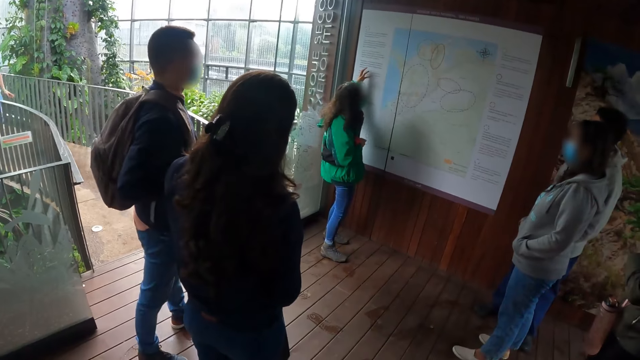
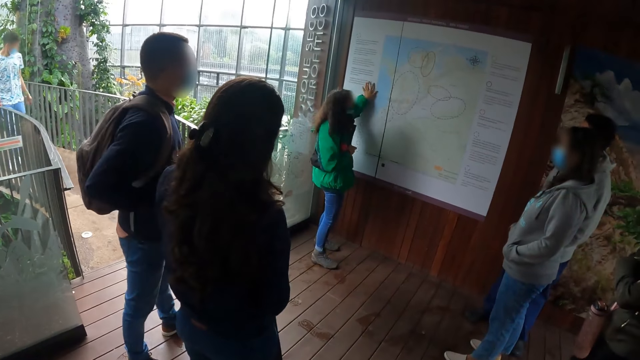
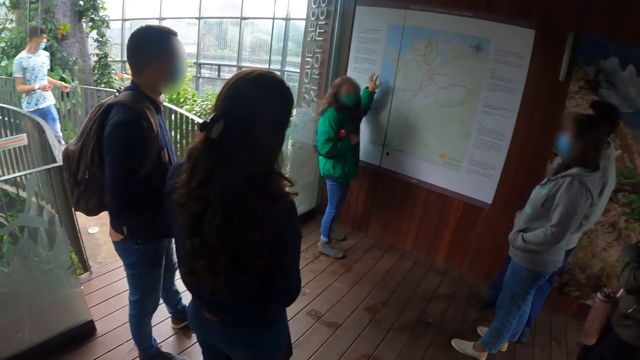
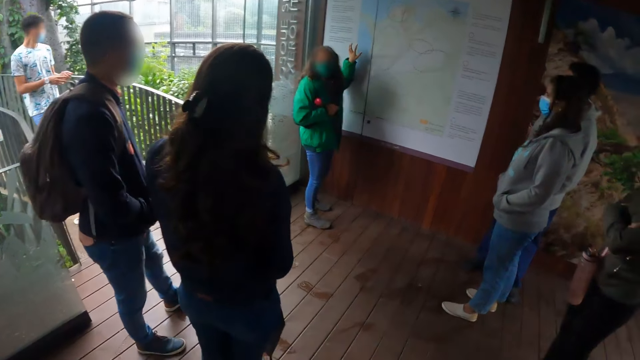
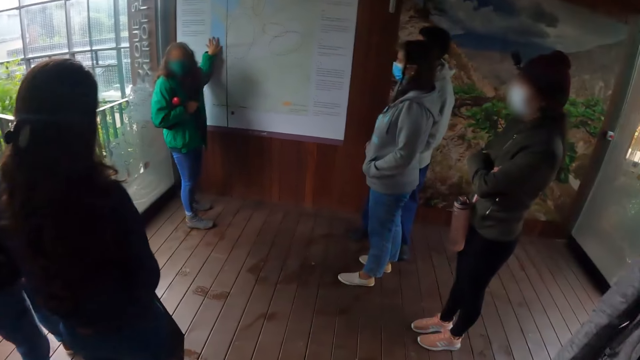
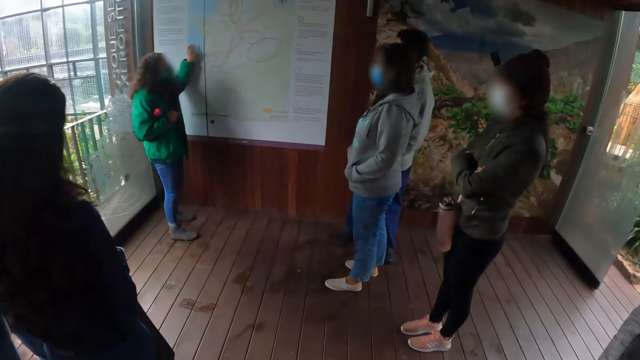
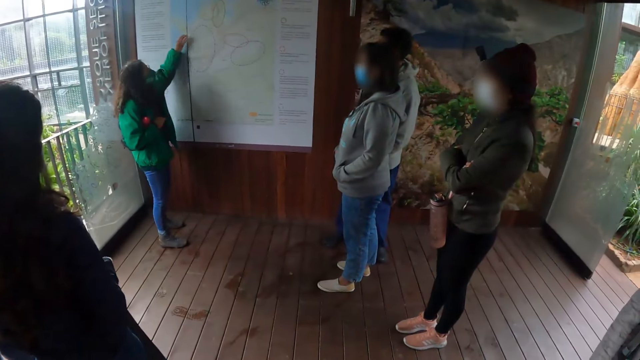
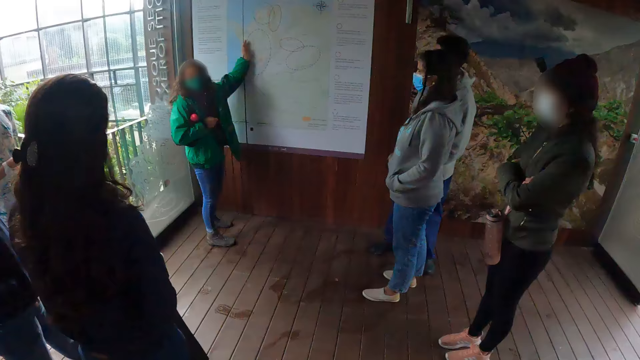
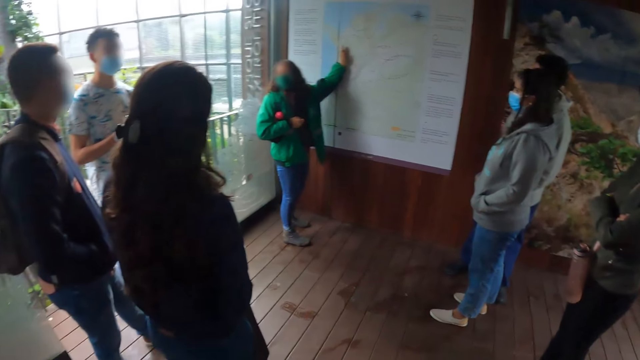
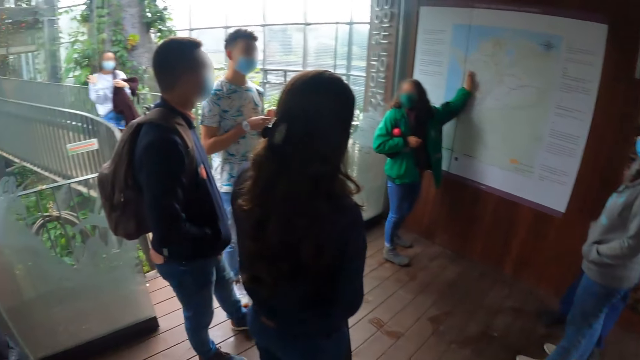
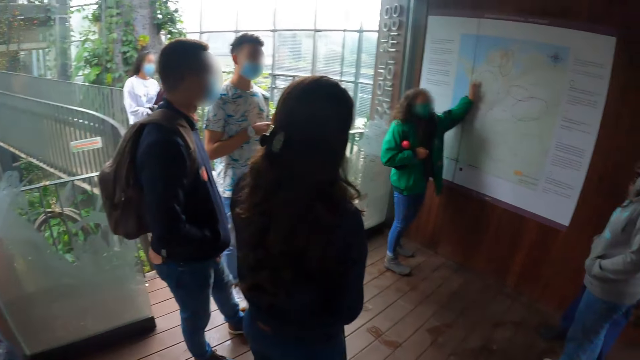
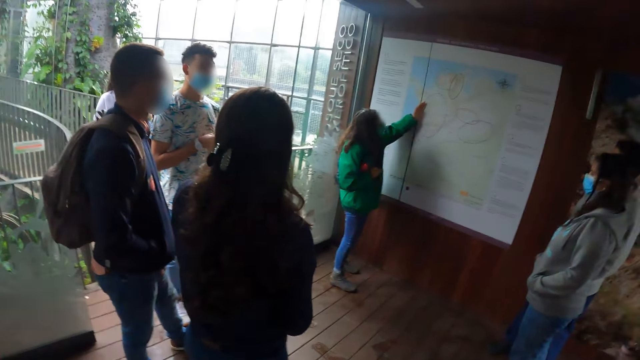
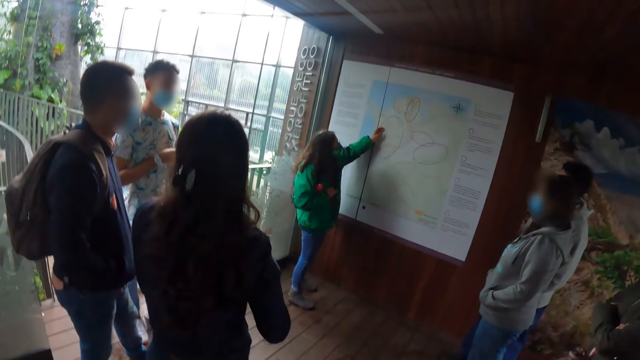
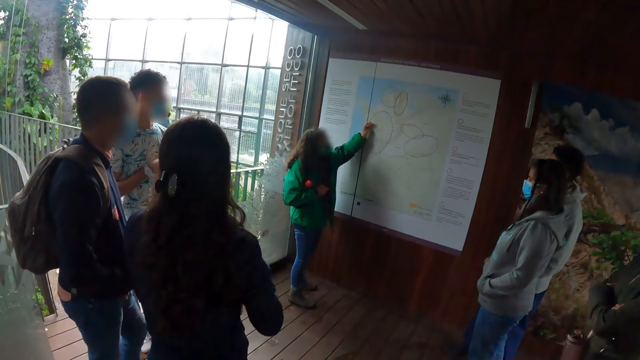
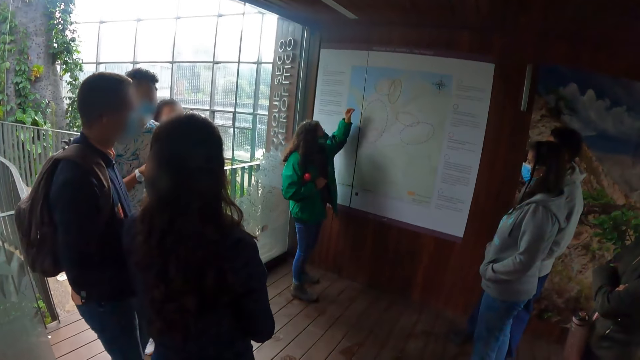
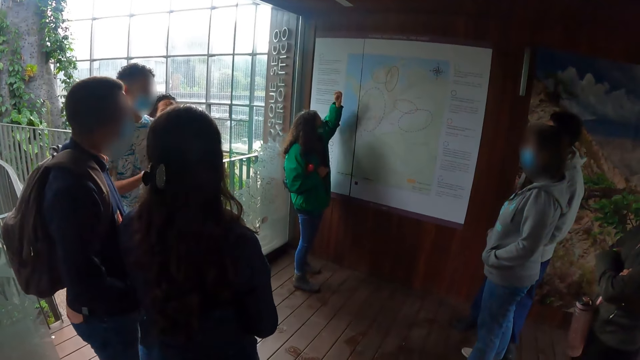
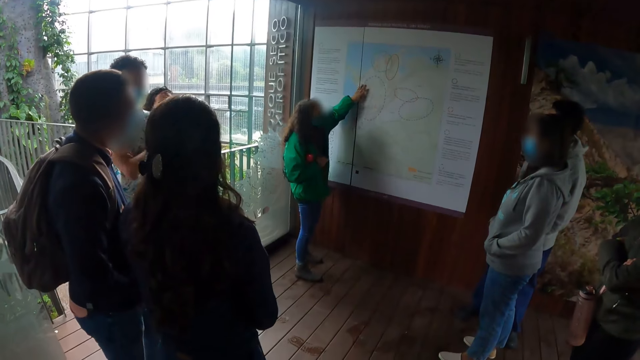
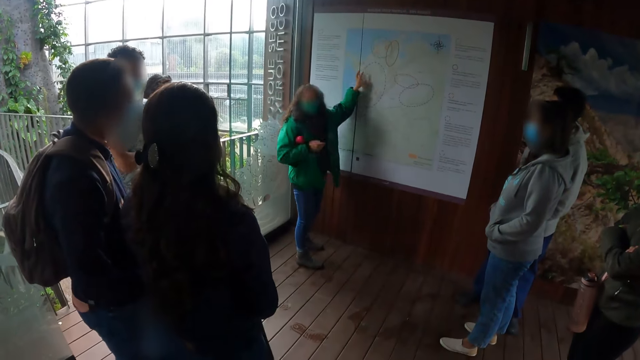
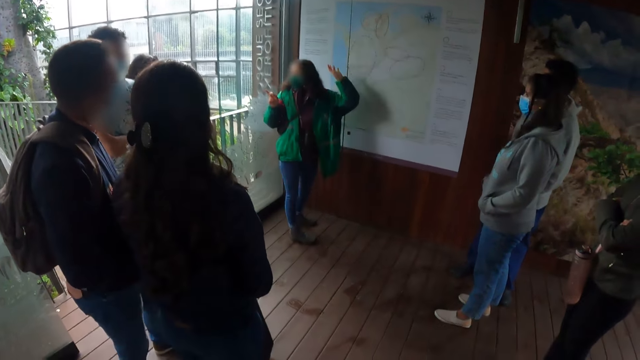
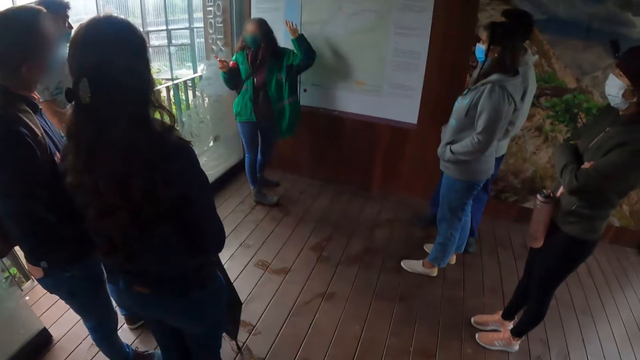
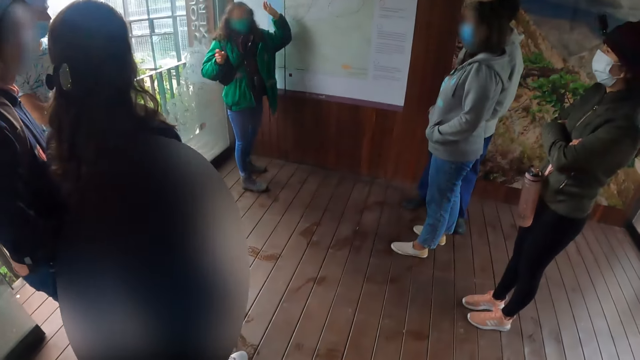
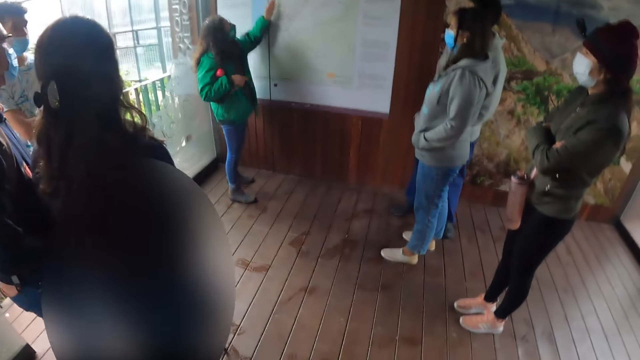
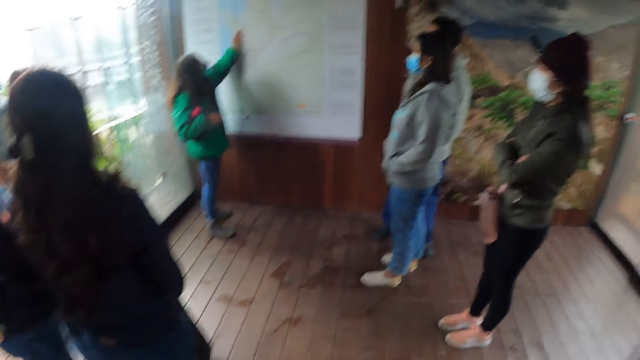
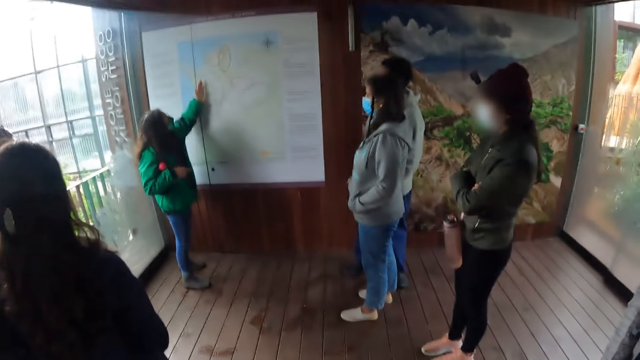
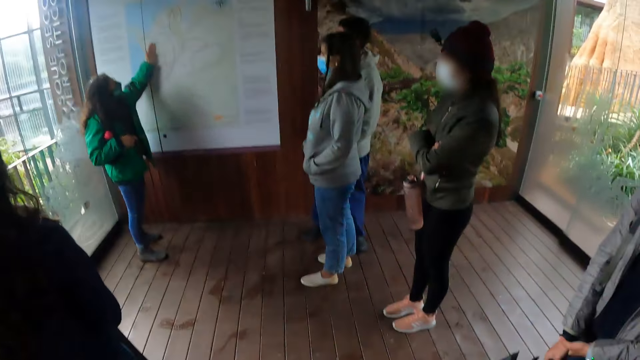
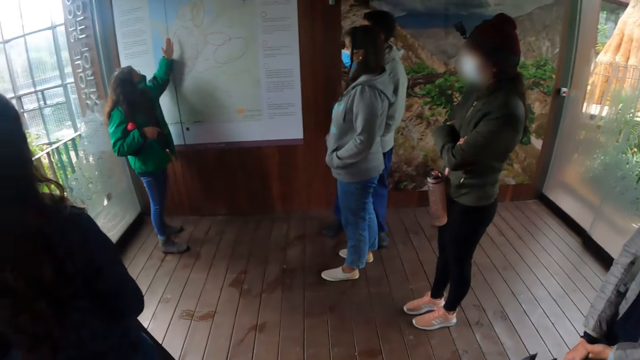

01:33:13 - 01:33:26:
The camera wearer looks around. The instructor demonstrates the chart.

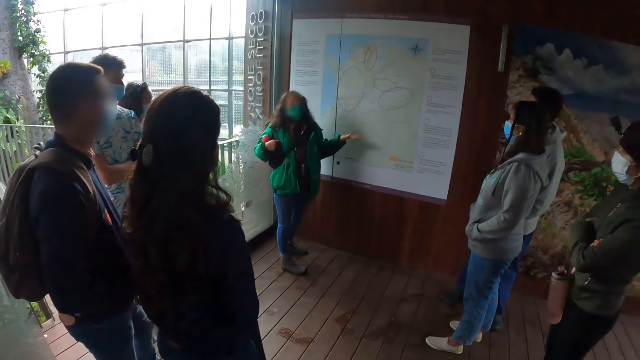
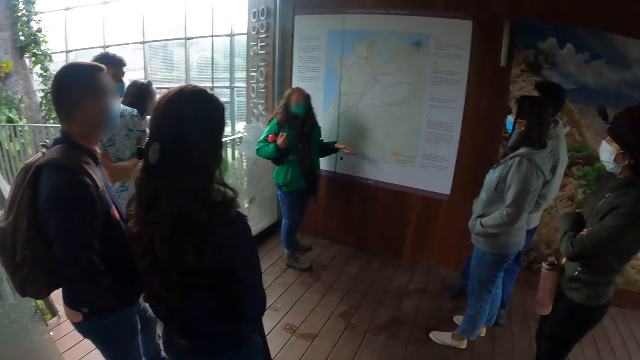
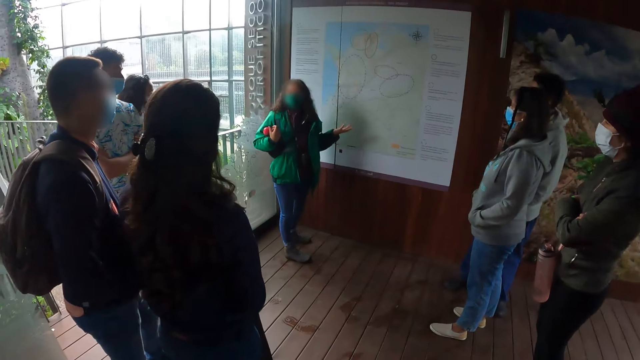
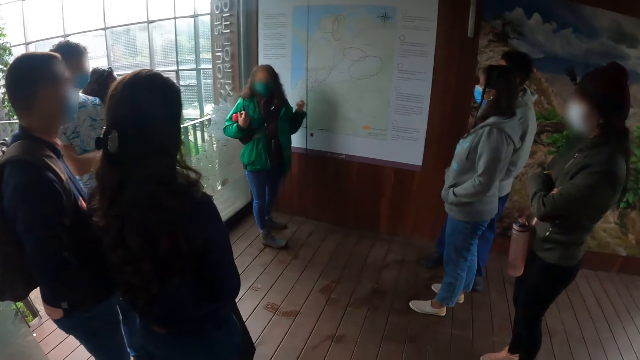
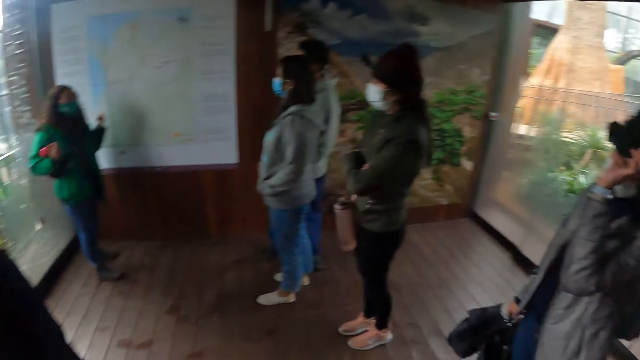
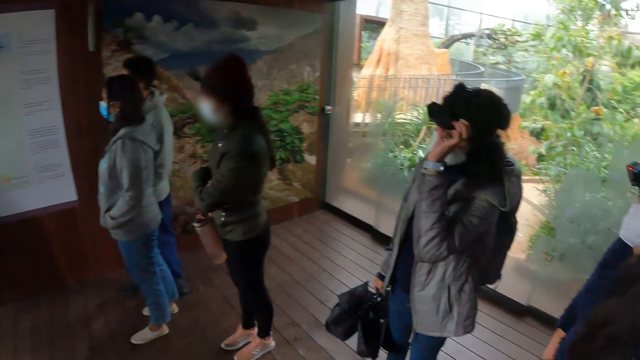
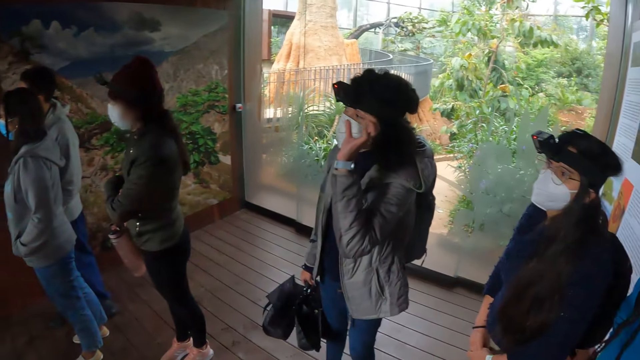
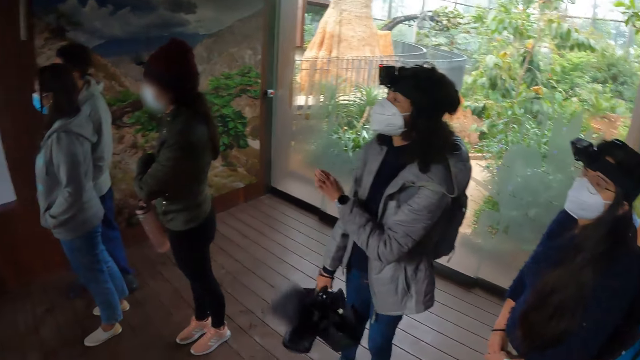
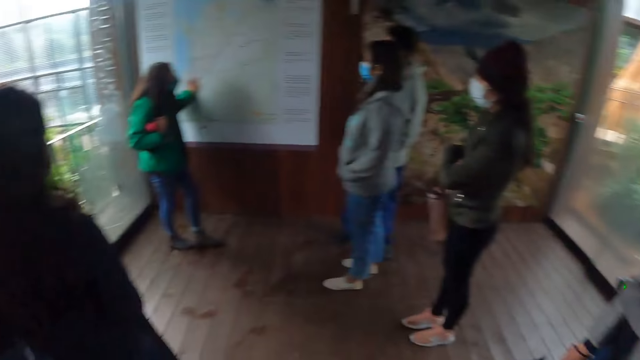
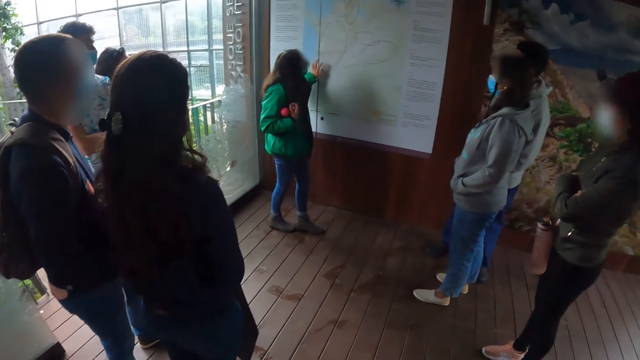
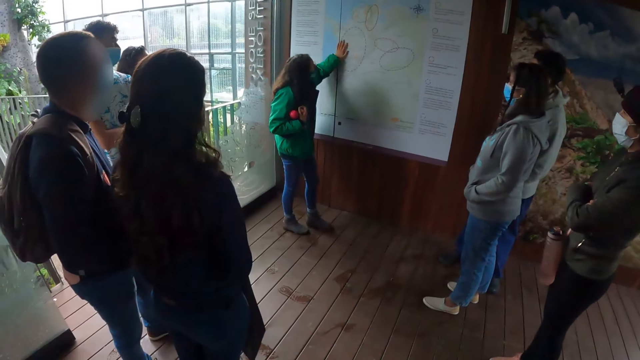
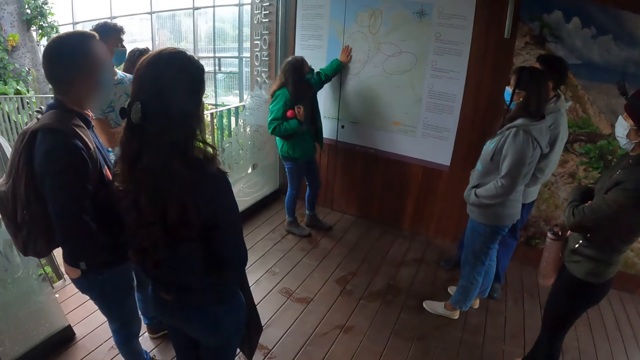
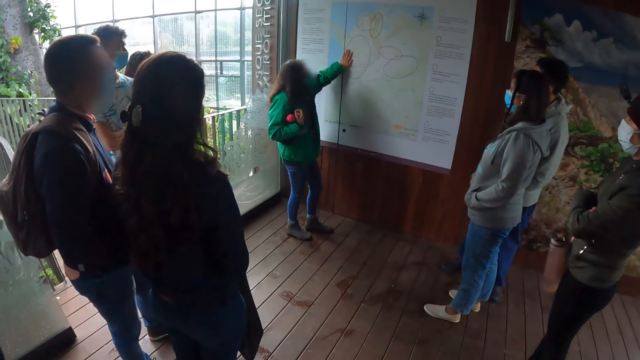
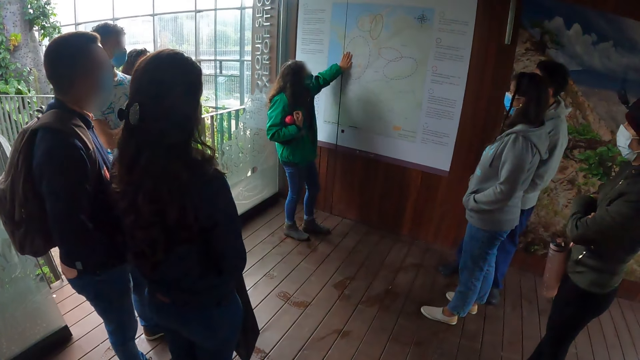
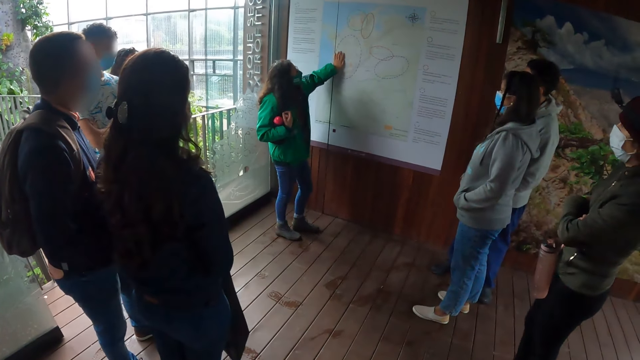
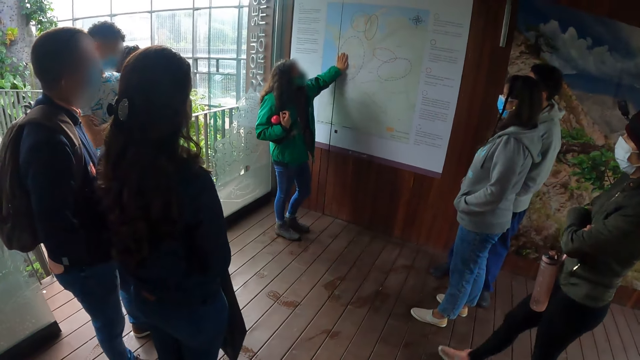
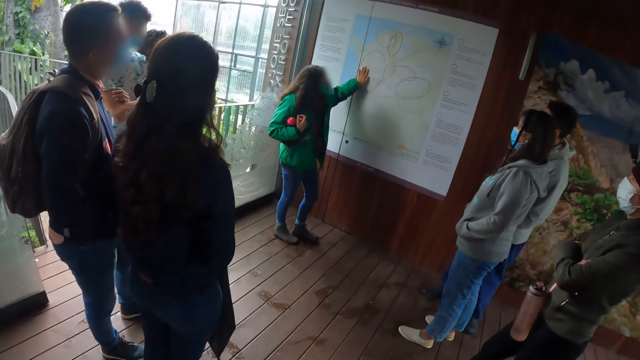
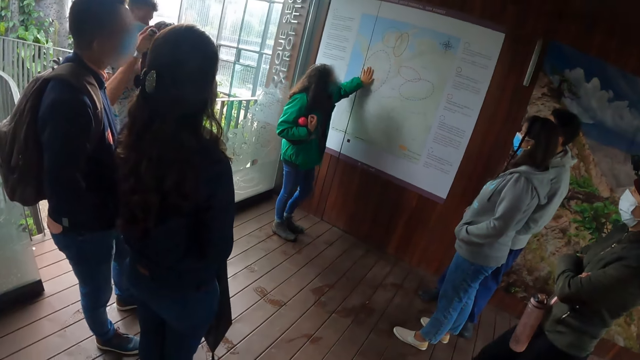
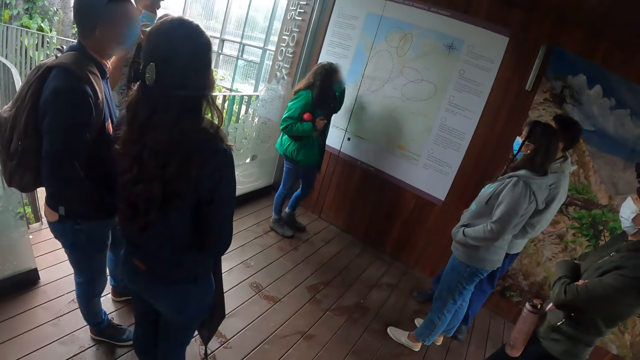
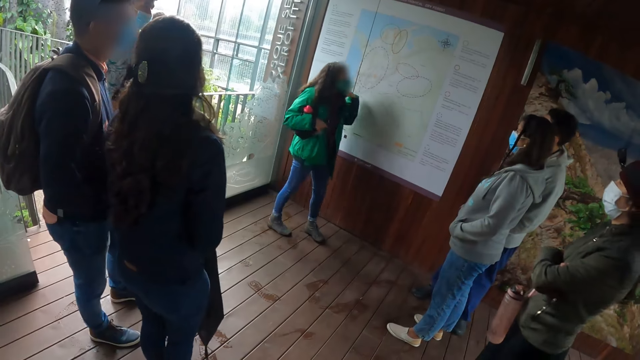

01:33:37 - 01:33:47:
A woman adjusts a camera on her head with her left hand. The woman demonstrates the chart.
